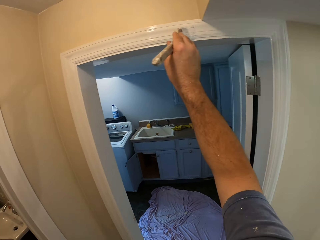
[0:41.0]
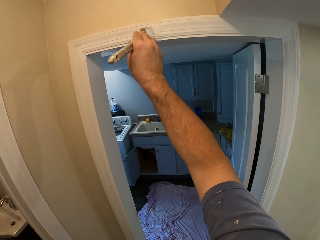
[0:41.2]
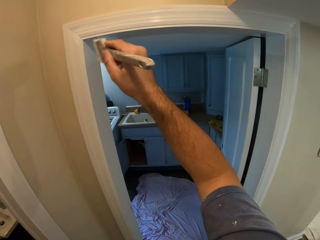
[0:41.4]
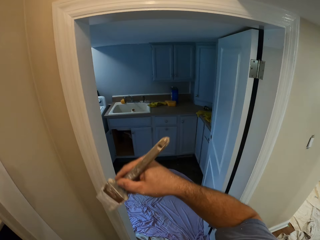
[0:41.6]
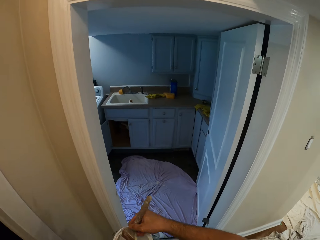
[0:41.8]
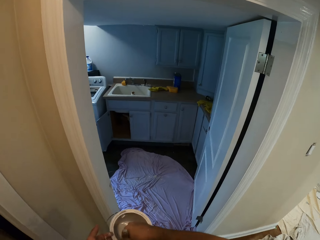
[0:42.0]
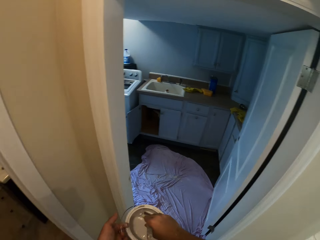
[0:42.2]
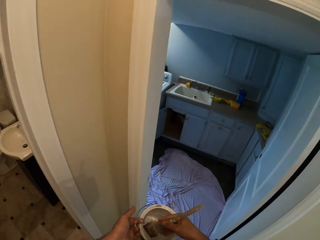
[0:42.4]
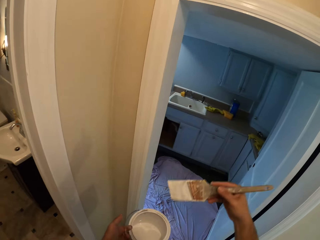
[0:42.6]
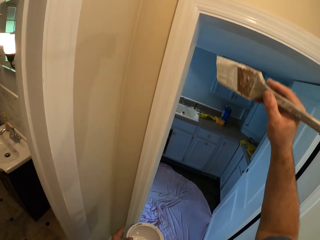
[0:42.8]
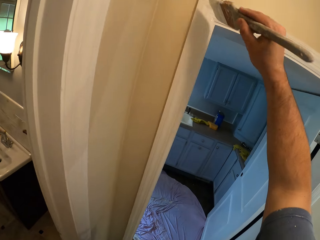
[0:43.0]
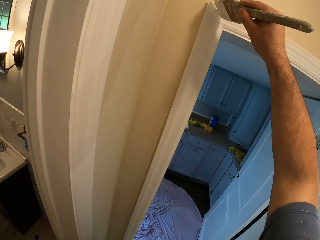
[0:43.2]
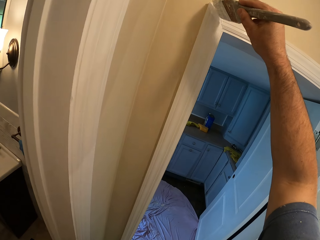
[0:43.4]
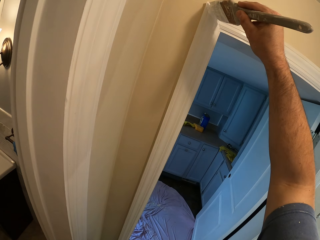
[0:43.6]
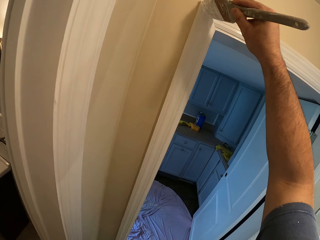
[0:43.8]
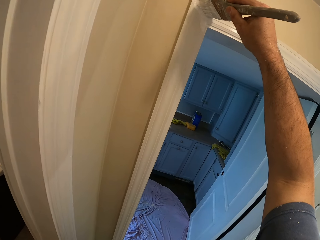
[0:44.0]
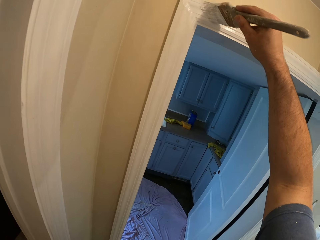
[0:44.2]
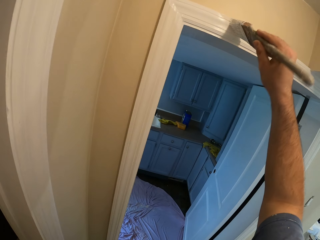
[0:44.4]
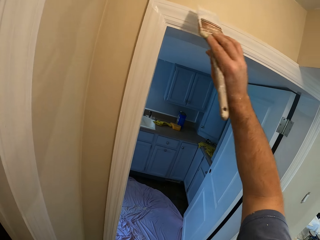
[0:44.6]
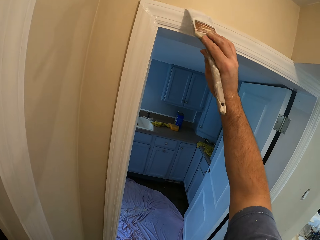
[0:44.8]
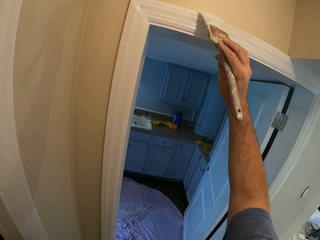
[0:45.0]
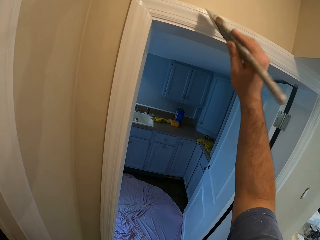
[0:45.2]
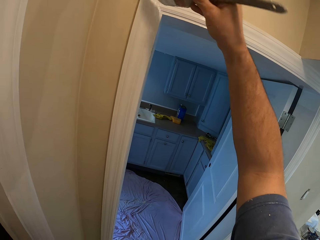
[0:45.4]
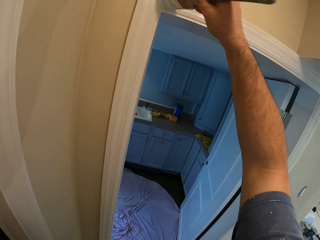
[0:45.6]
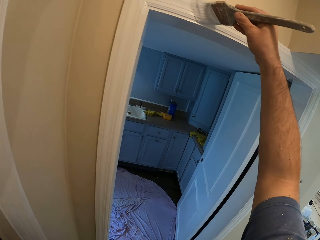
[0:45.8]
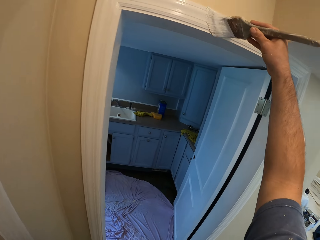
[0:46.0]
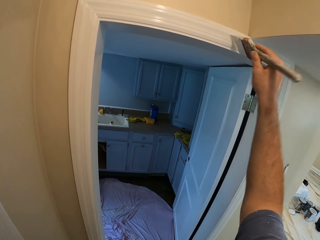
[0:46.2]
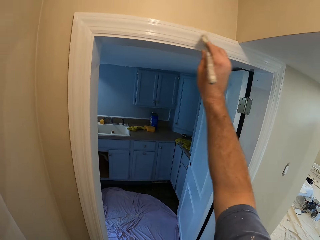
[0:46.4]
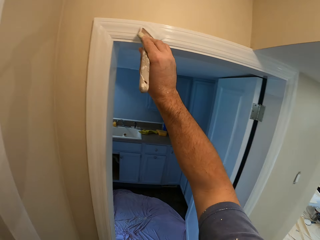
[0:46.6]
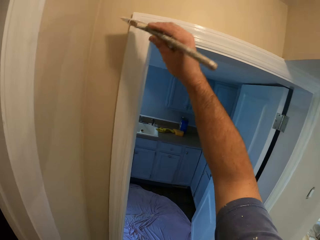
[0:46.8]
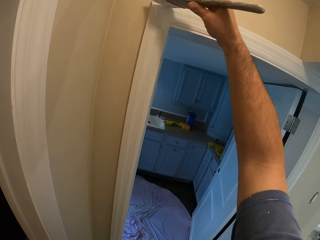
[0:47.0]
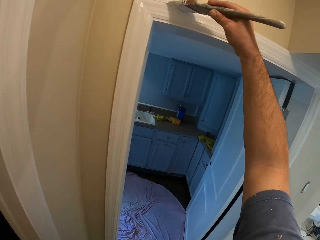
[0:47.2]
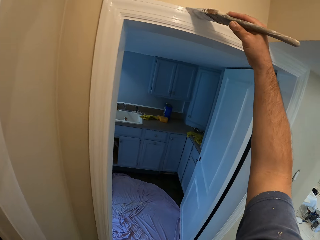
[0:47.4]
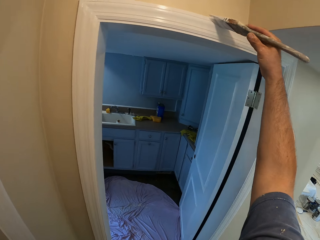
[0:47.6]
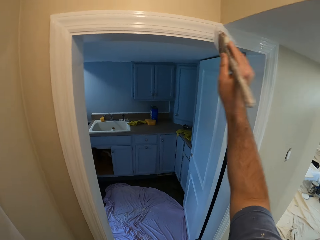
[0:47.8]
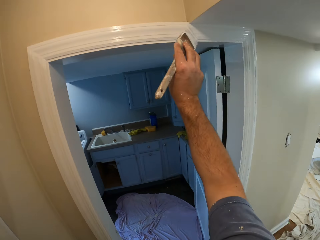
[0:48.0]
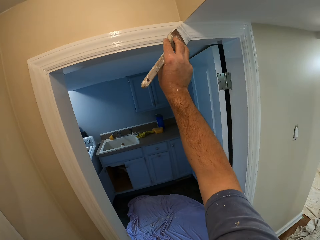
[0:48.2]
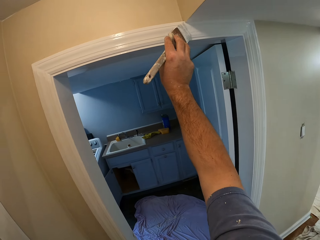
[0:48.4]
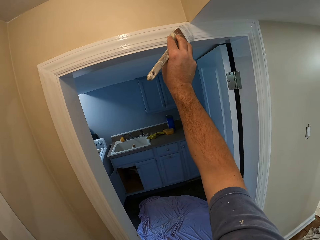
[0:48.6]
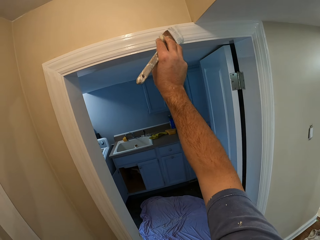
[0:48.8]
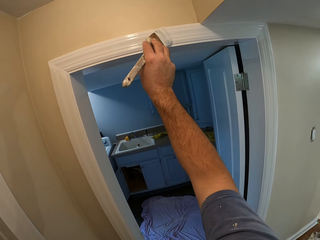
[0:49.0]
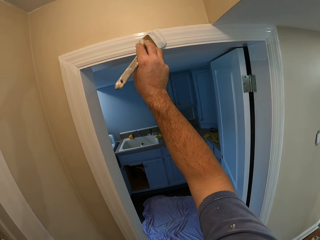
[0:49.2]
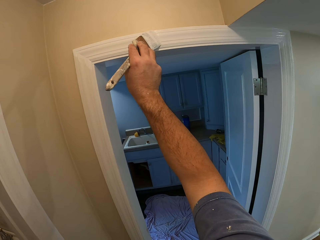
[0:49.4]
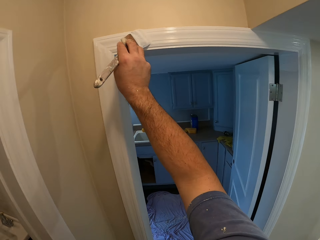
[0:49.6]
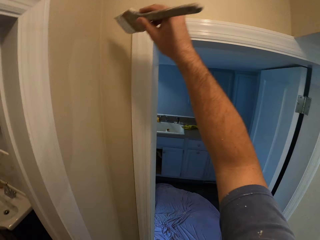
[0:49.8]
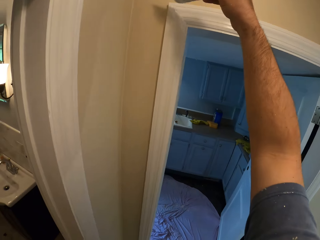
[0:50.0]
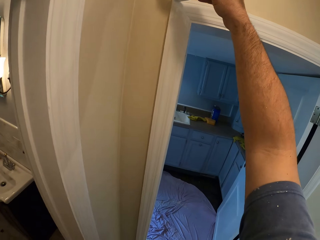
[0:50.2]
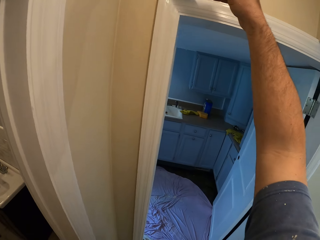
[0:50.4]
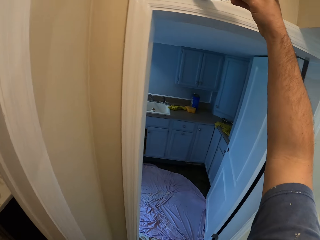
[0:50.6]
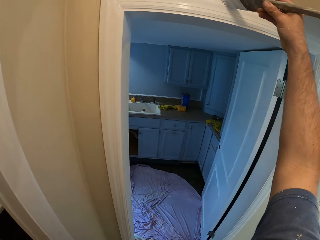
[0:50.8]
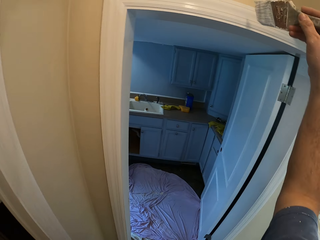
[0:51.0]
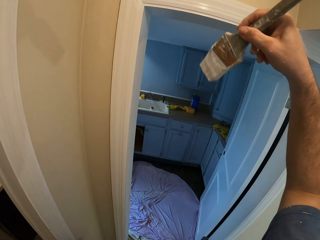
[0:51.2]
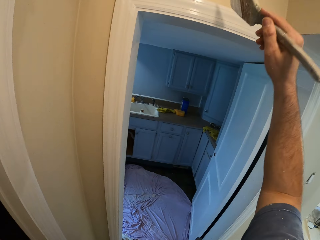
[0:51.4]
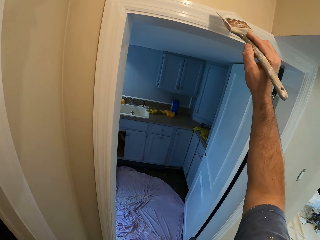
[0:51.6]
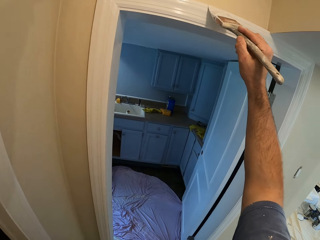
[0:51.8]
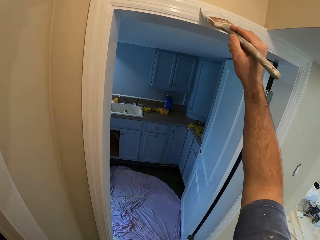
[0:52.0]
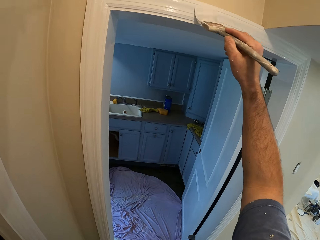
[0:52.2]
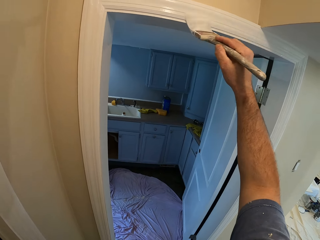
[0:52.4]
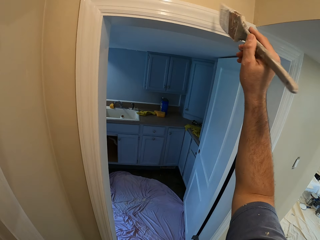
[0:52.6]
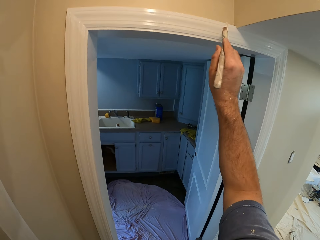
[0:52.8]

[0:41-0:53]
The camera wearer dips the paint brush into a paint container. They paint the doorpost with the paint brush.

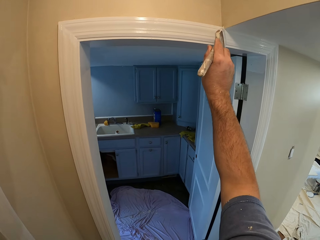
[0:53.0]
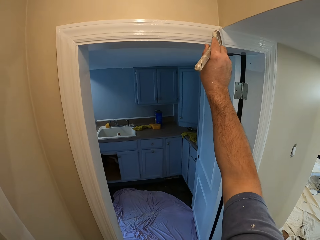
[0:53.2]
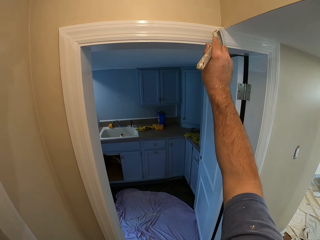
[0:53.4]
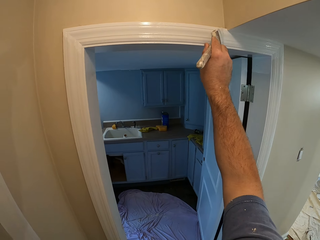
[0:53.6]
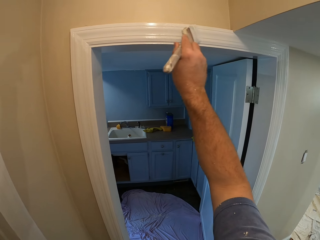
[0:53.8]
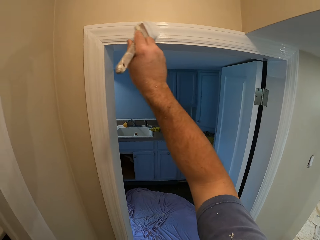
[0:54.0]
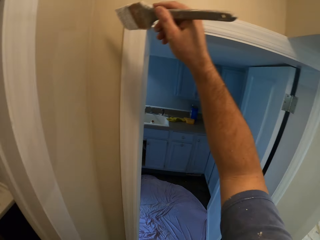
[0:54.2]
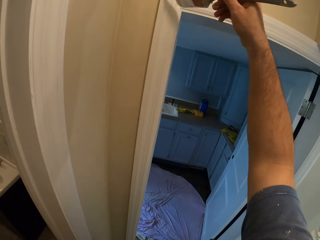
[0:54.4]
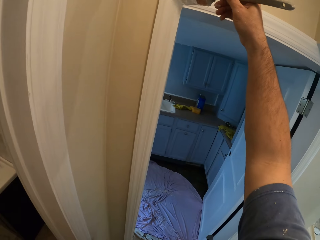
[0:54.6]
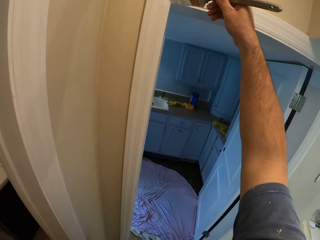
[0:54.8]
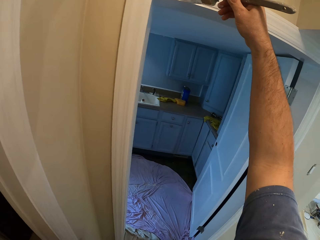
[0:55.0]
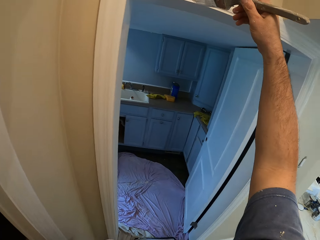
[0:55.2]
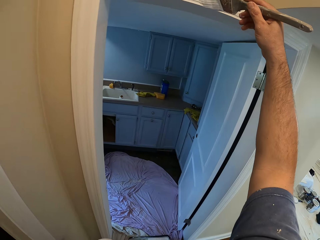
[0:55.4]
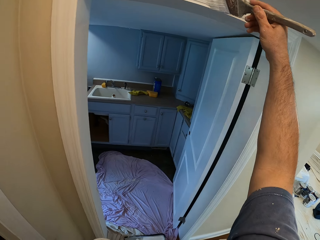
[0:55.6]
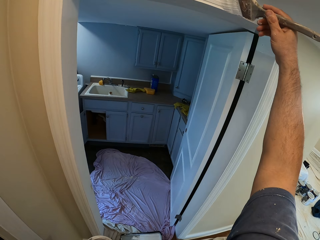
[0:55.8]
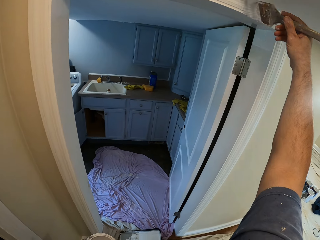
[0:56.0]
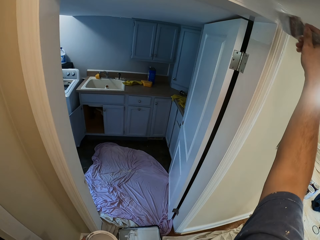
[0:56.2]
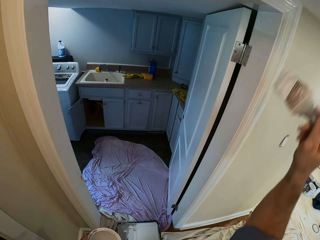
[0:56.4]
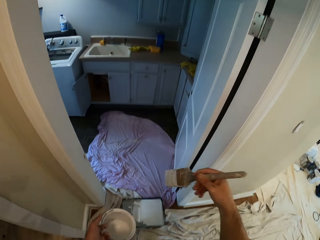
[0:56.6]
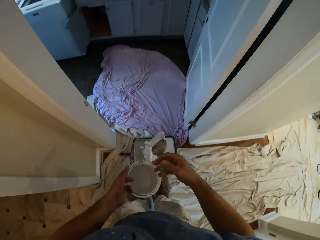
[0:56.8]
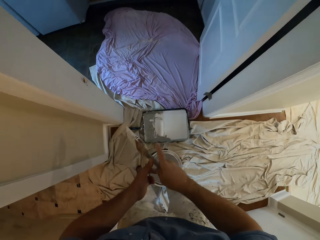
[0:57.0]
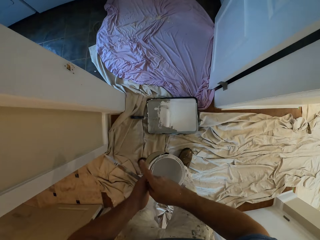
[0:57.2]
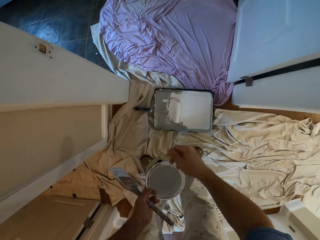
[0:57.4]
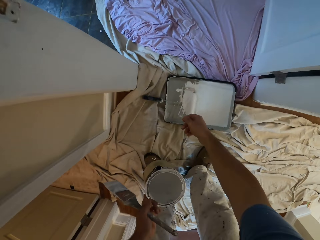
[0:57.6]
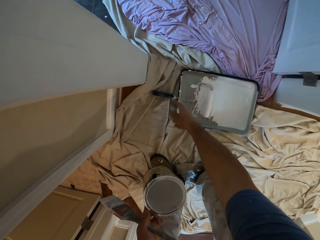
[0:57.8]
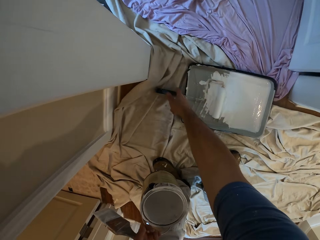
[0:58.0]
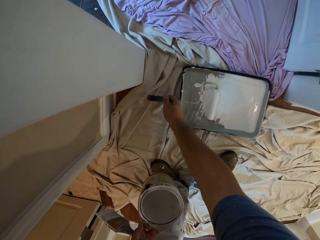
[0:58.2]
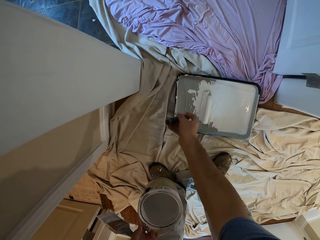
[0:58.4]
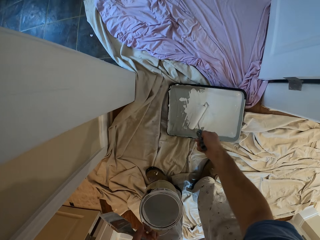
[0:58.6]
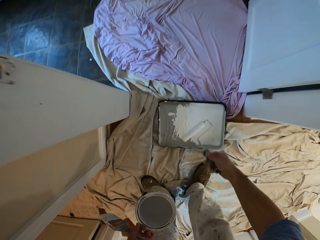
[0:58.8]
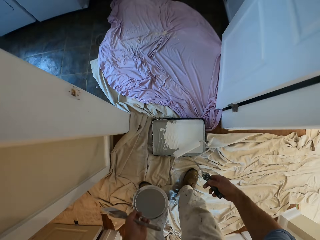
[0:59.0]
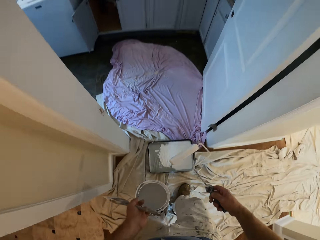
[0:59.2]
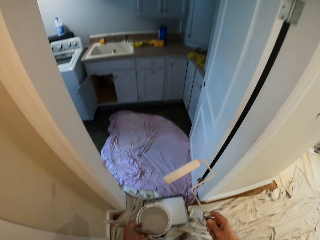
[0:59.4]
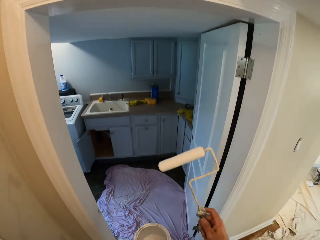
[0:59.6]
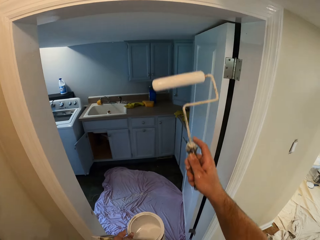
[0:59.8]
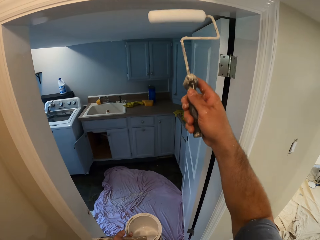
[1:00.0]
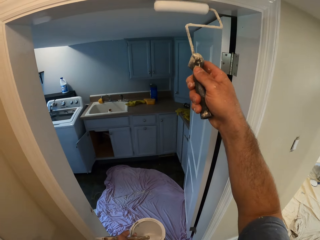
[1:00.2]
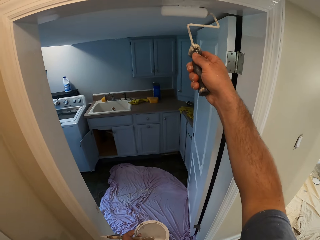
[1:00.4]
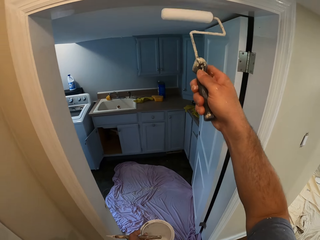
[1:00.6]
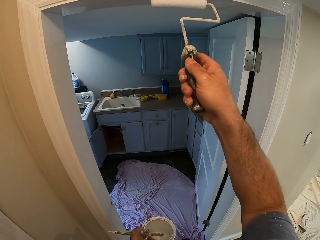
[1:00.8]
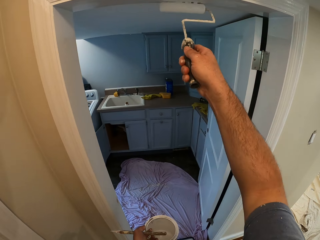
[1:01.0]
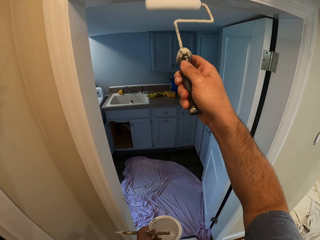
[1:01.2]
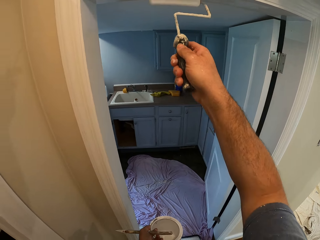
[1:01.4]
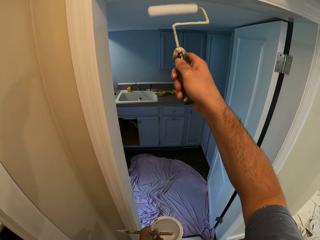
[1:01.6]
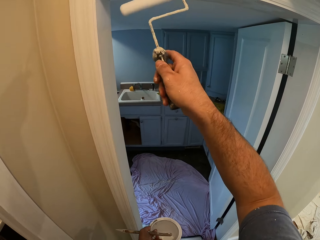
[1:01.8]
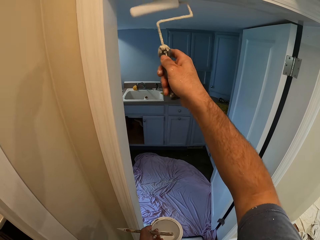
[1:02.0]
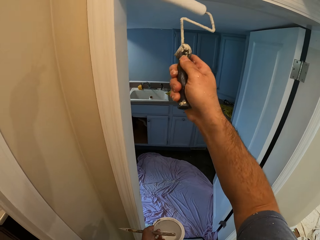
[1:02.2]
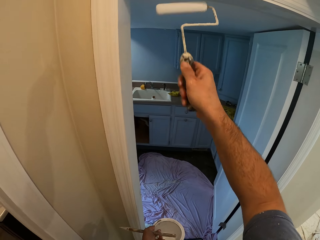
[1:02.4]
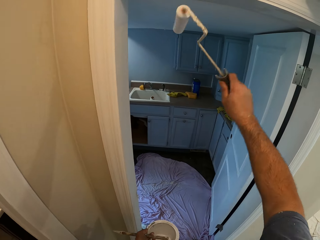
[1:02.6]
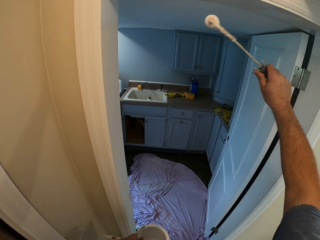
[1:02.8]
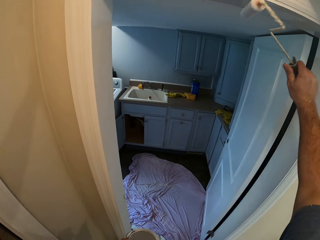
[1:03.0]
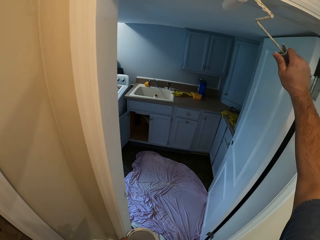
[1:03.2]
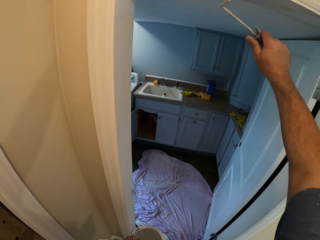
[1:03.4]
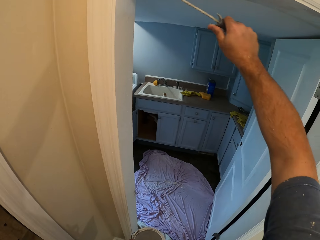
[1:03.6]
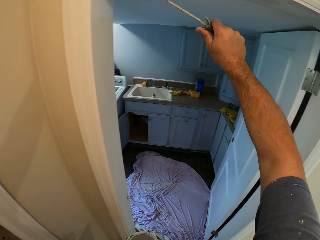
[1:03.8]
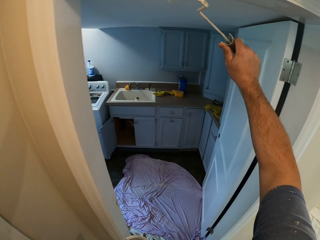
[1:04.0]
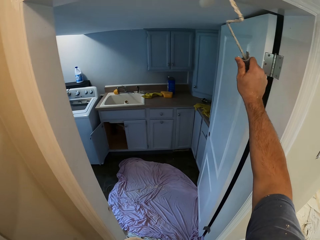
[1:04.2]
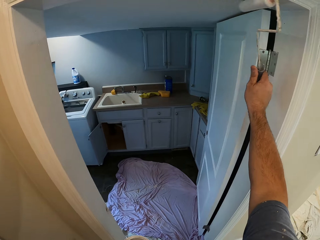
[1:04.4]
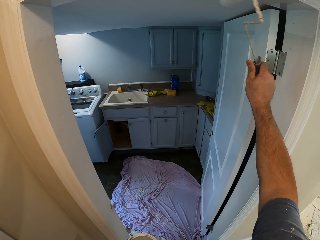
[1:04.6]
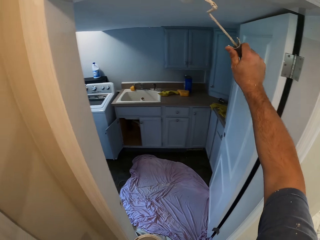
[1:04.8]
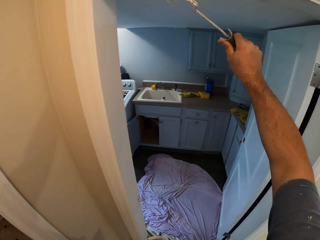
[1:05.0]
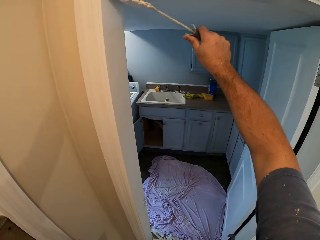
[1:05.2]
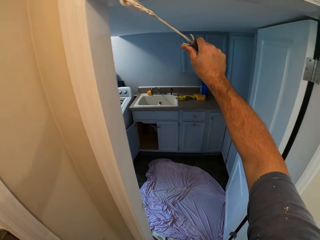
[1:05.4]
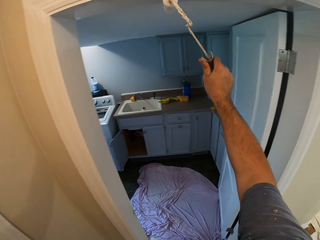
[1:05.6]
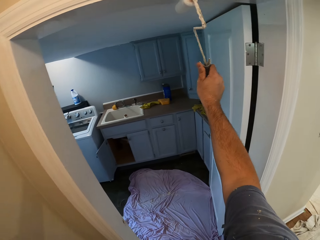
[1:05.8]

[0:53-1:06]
The camera wearer passes the paint brush to his left hand. He picks up the paint roller from a paint tray. He paints the doorpost with the paint roller.
